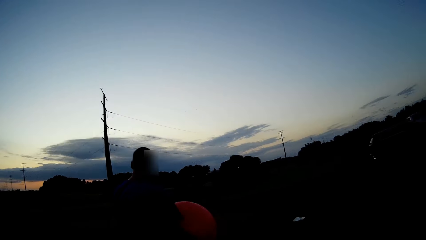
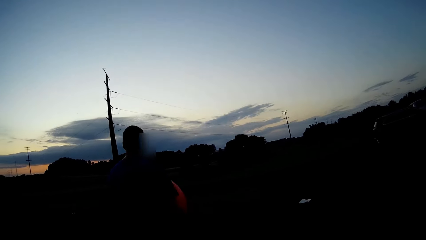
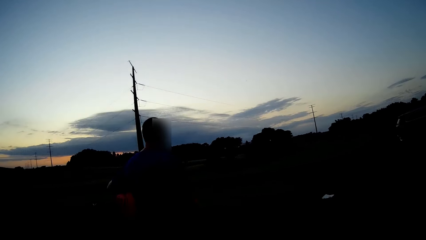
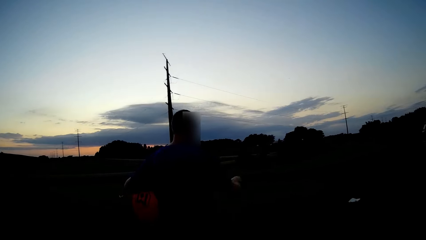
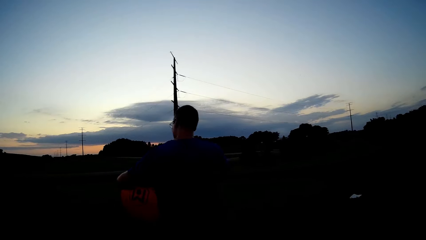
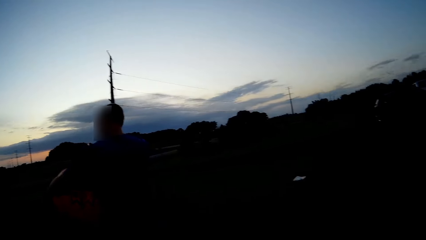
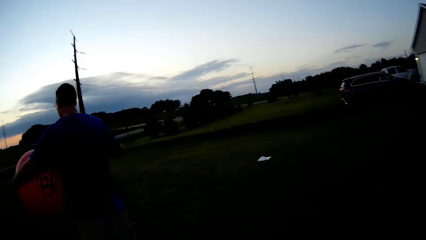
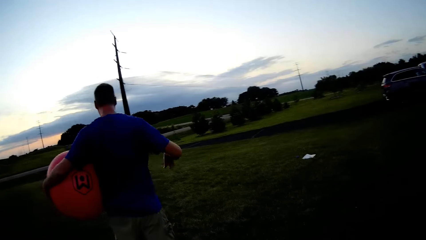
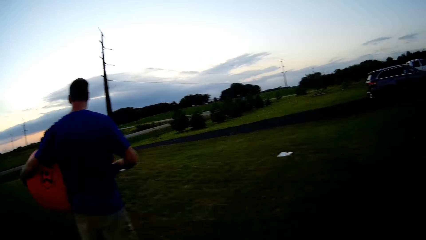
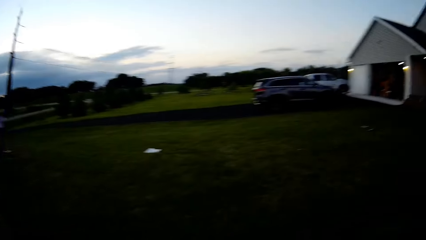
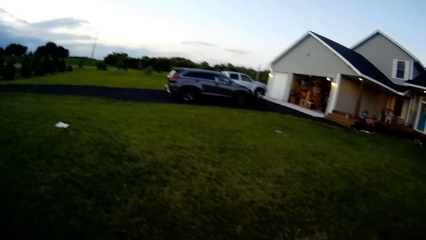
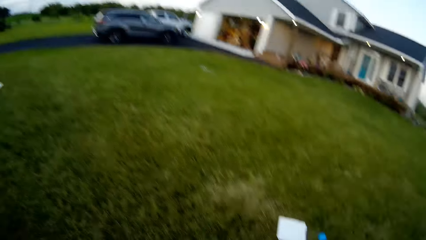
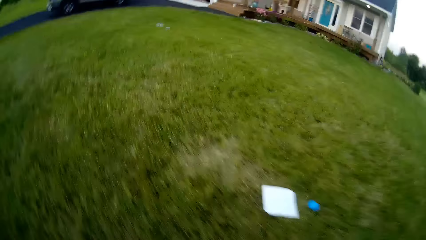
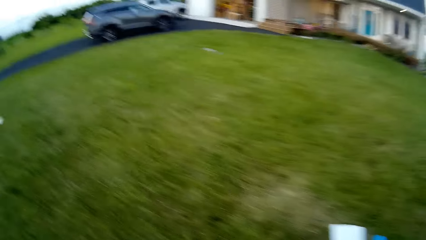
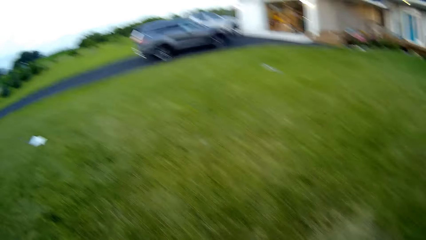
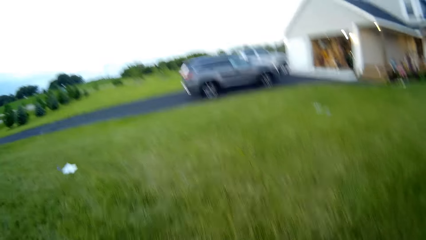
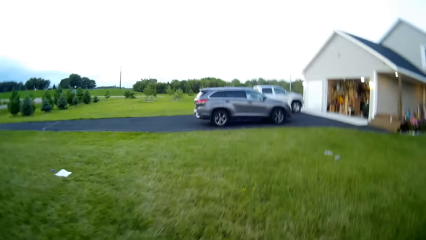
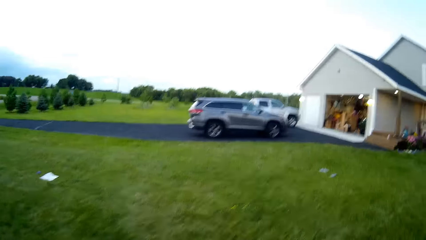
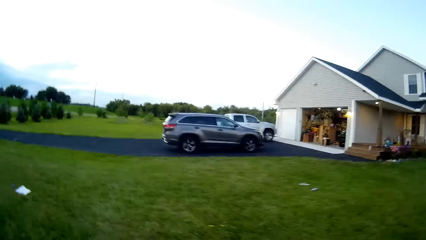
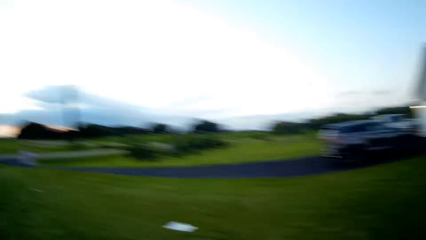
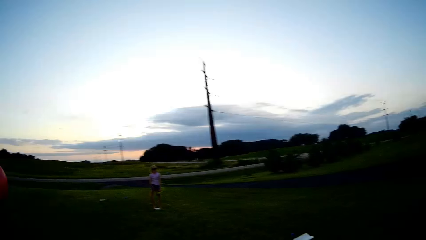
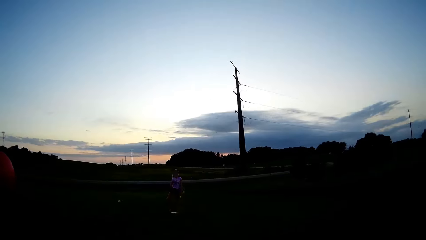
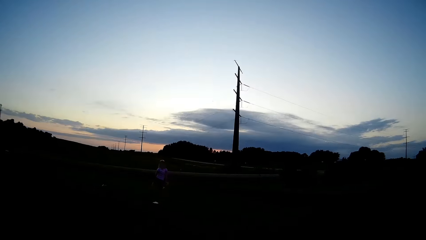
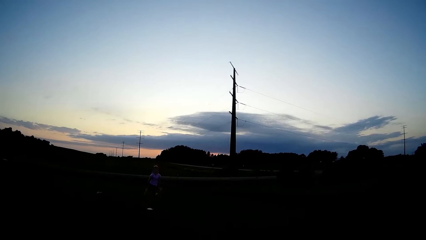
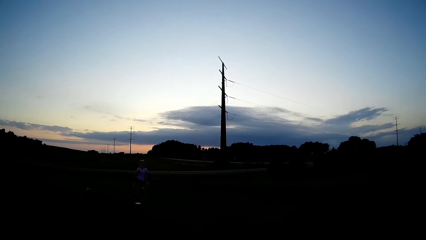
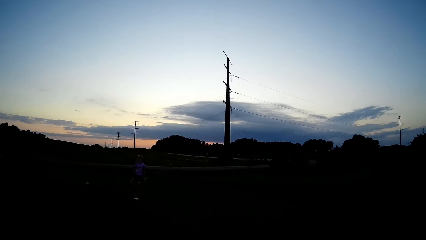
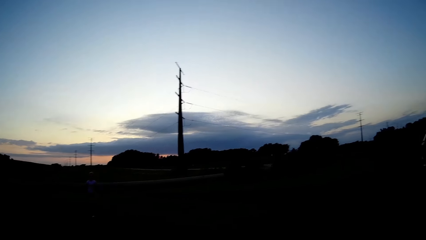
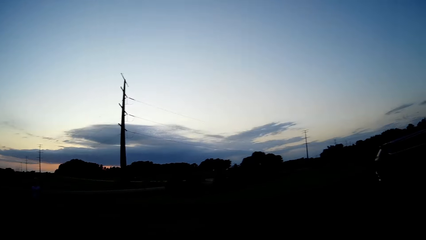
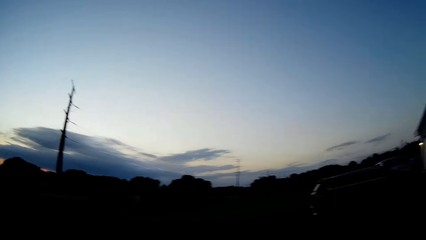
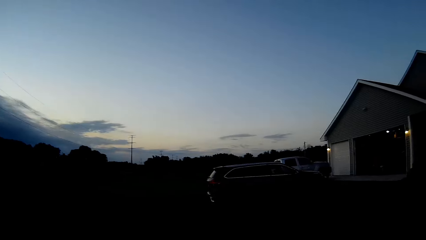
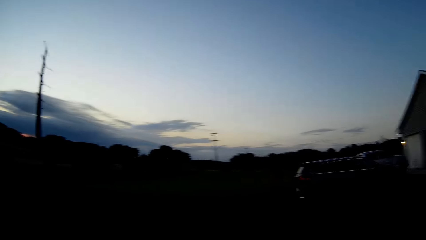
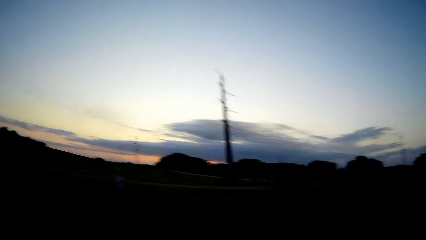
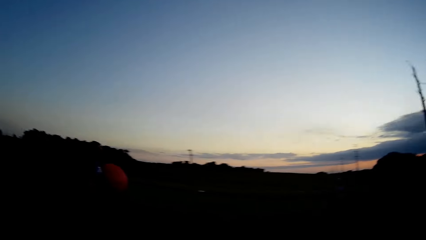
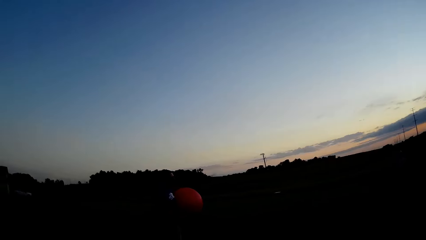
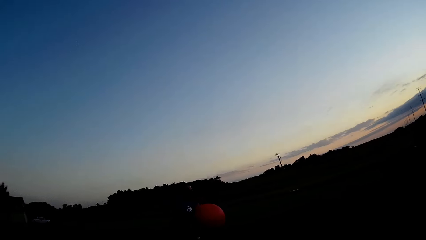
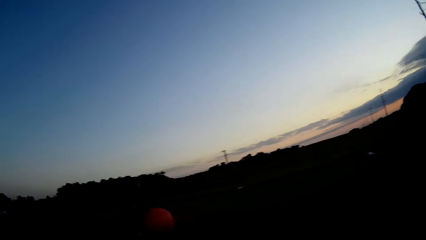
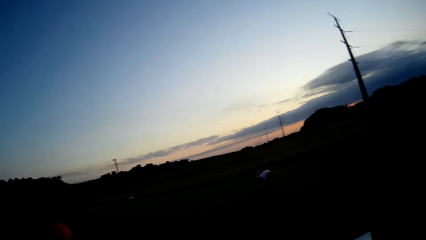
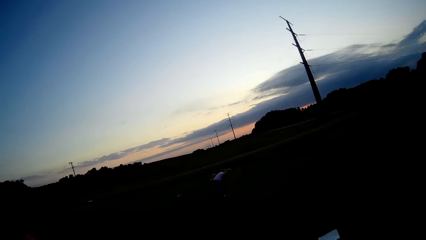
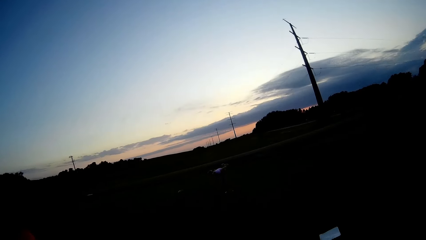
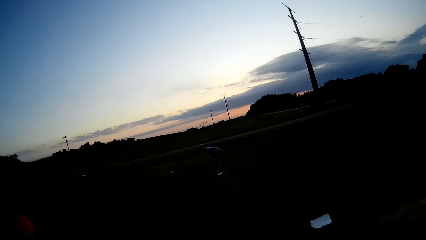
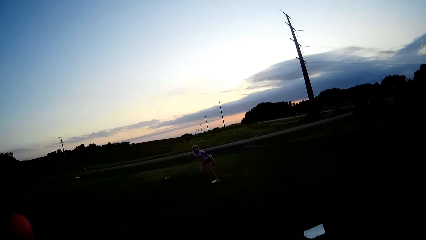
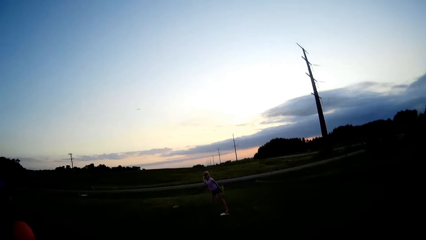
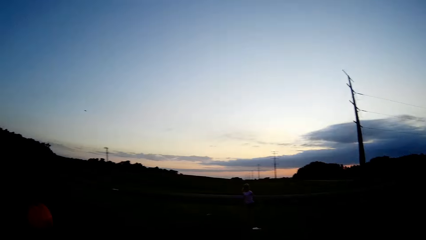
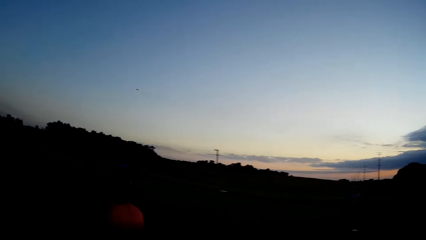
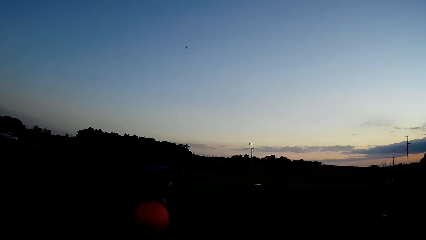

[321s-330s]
The camera wearer holds the balloon. They walk around the field. They look around. A person rolls the ball in the field.

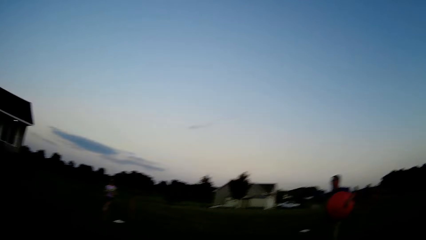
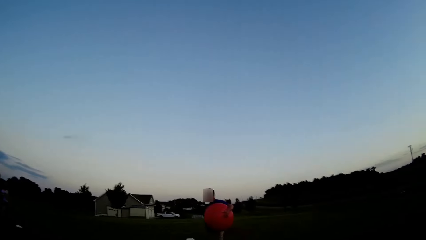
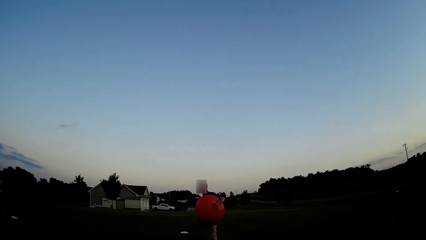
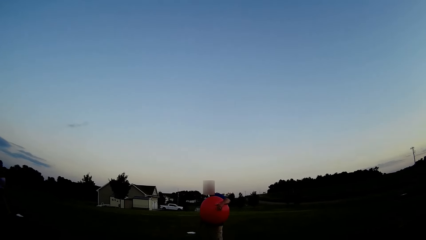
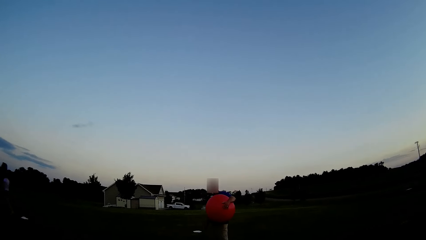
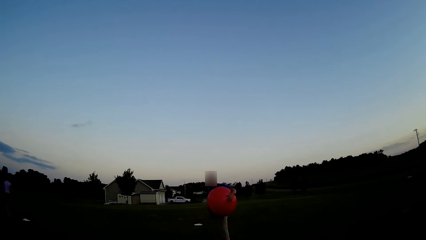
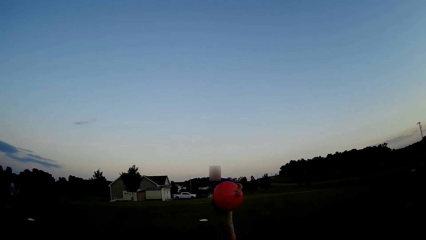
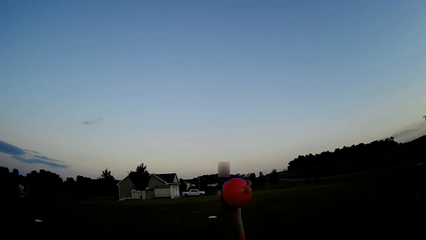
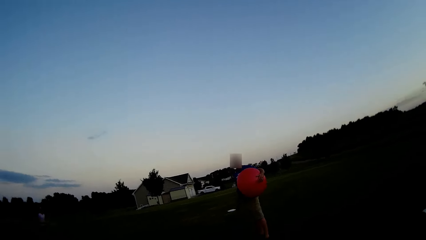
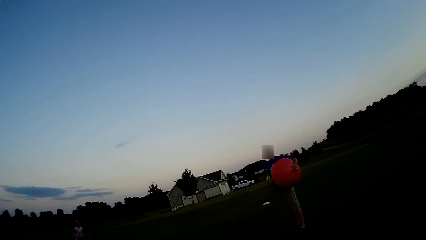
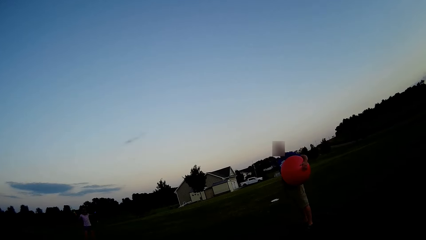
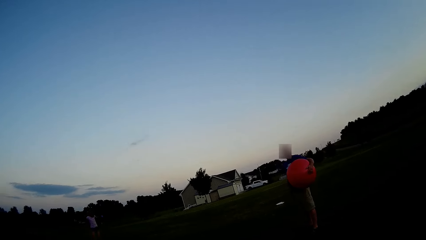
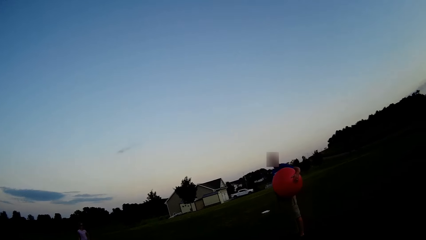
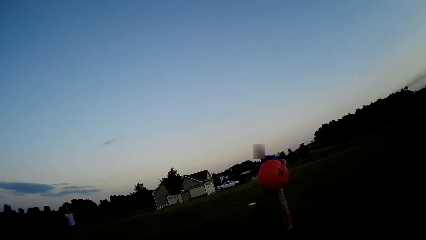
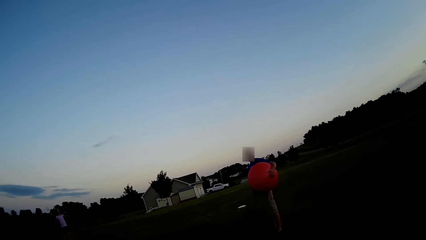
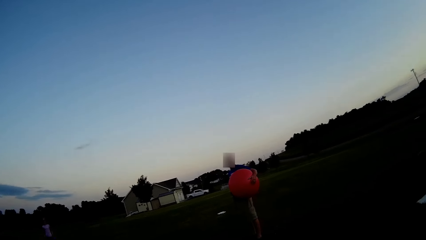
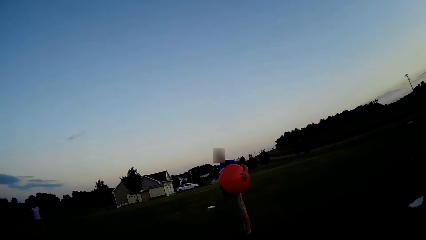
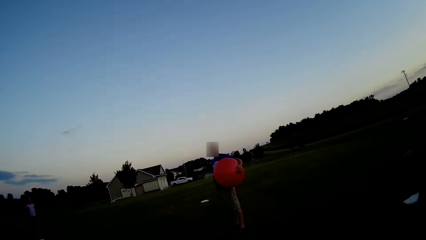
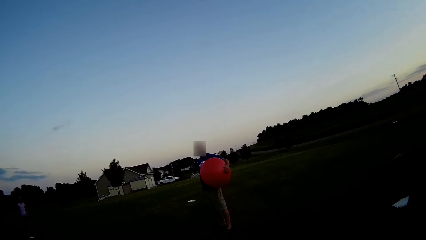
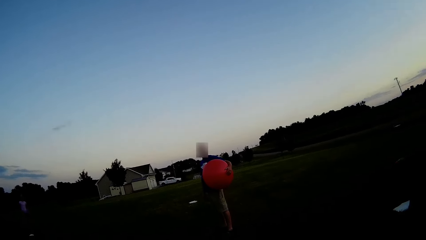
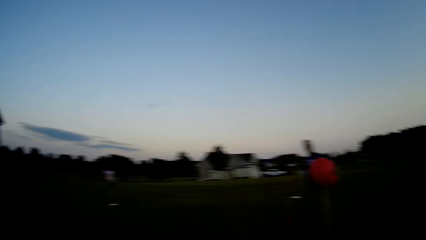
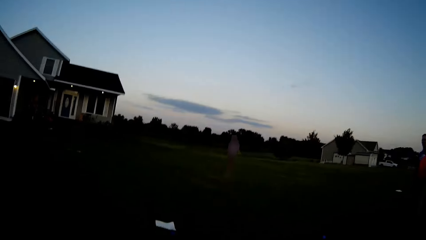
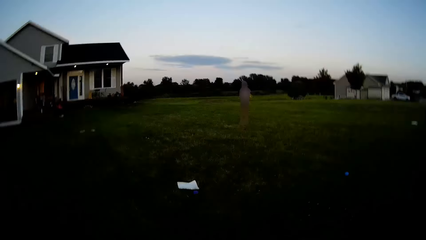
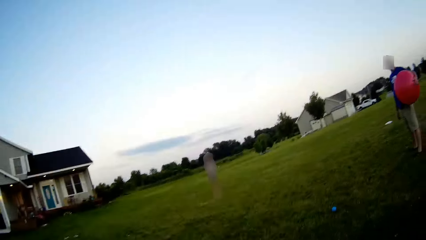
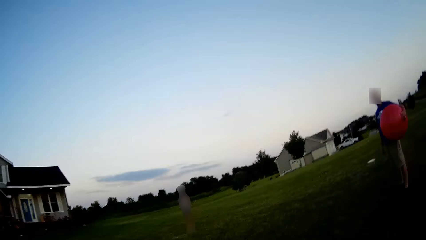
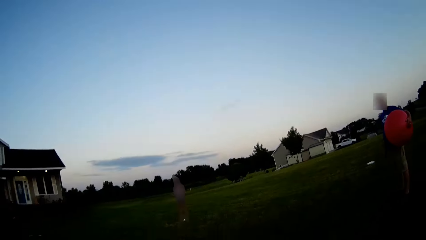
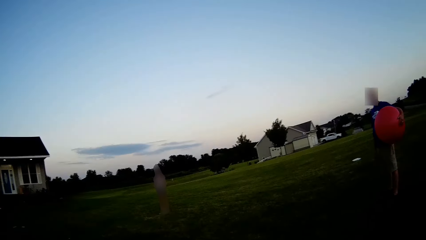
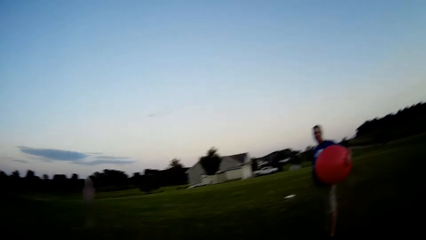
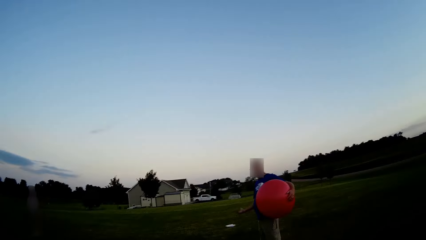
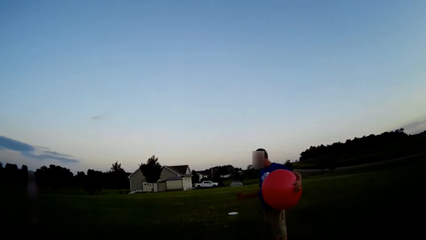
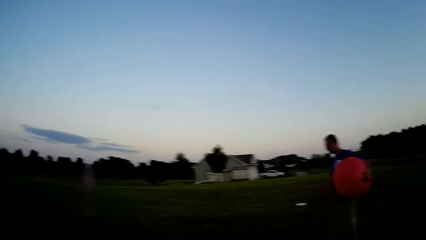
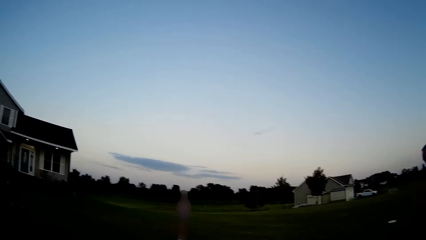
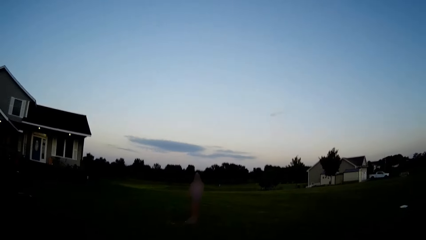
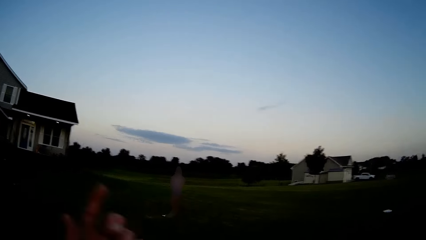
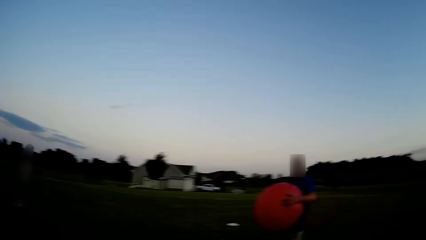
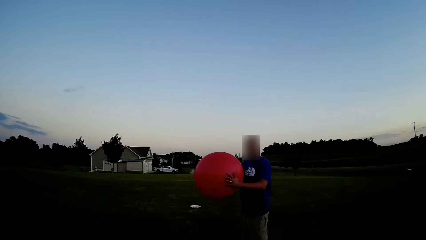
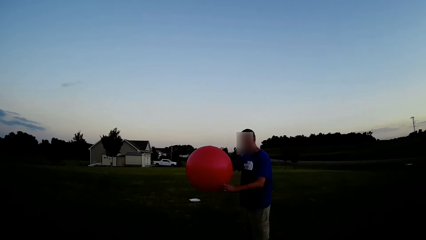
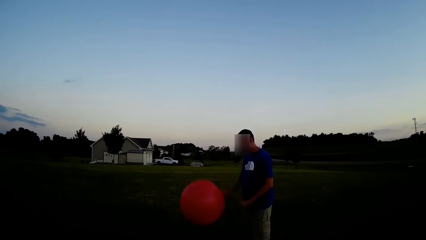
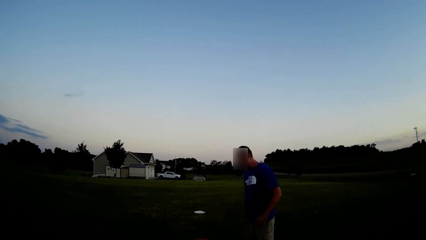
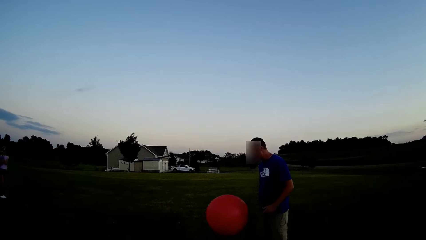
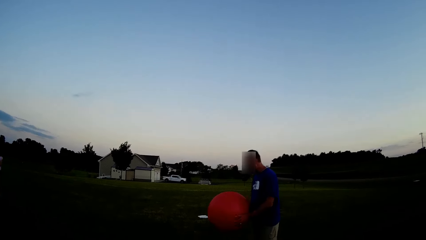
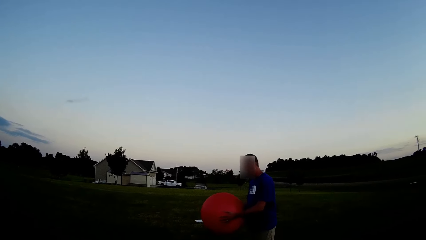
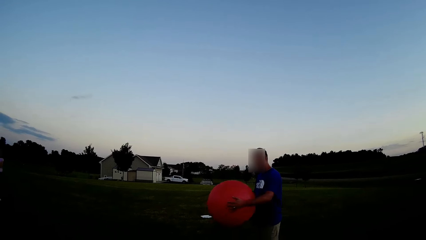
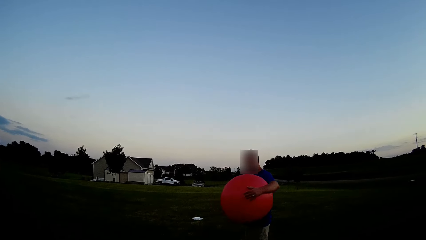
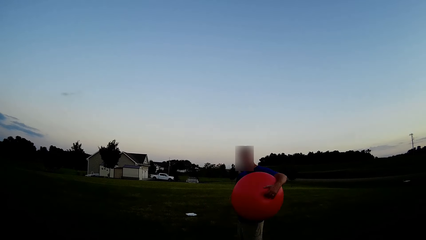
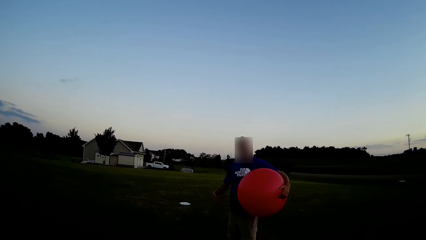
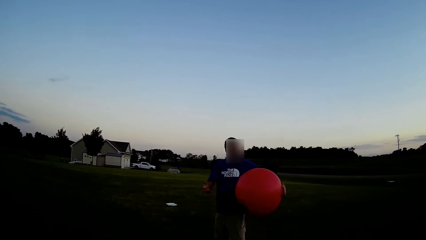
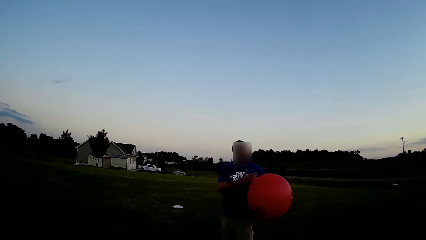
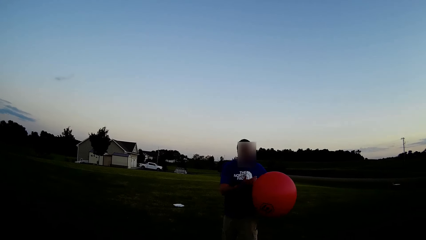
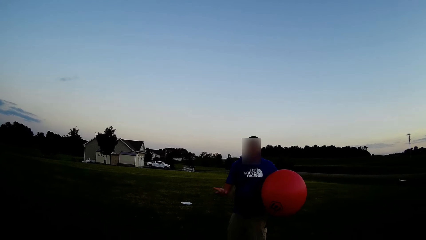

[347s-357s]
The camera wearer looks around. A man plays with the balloon.
